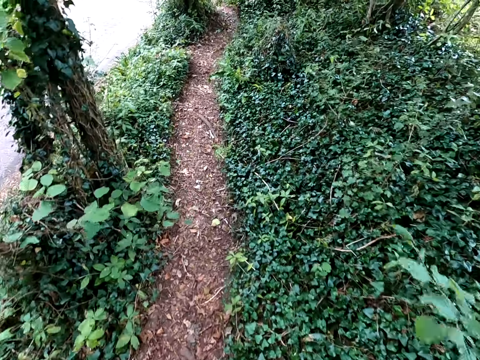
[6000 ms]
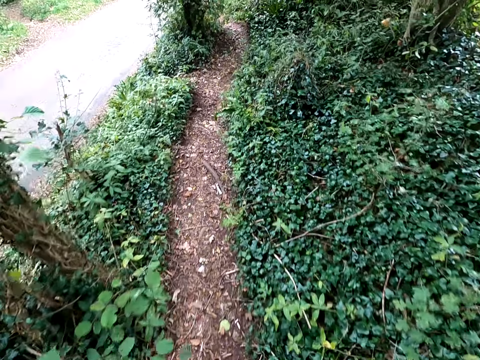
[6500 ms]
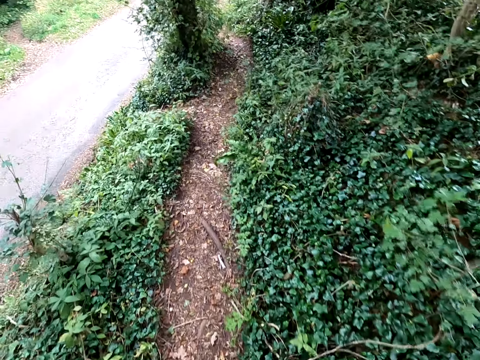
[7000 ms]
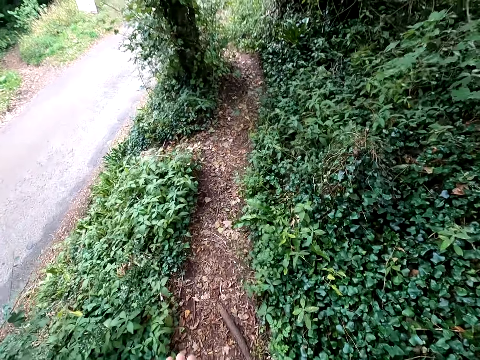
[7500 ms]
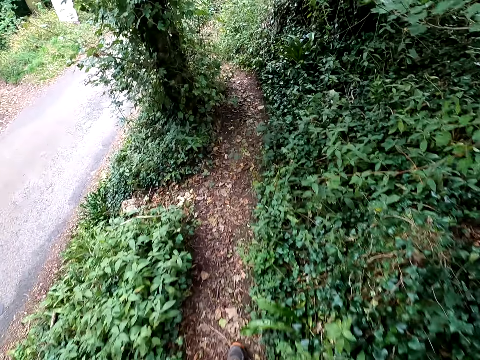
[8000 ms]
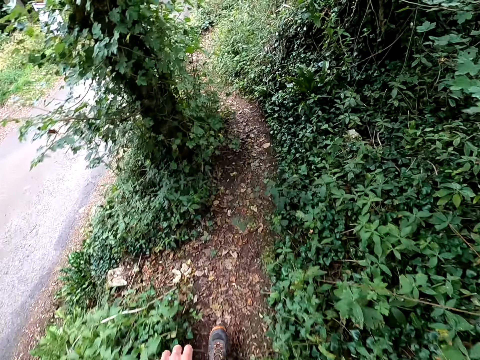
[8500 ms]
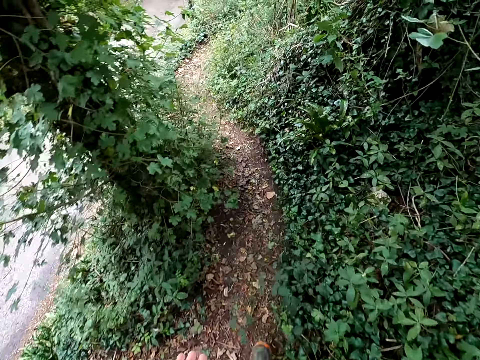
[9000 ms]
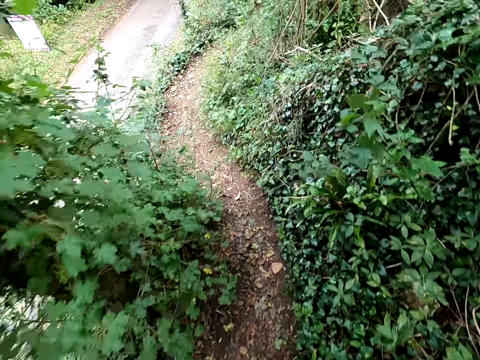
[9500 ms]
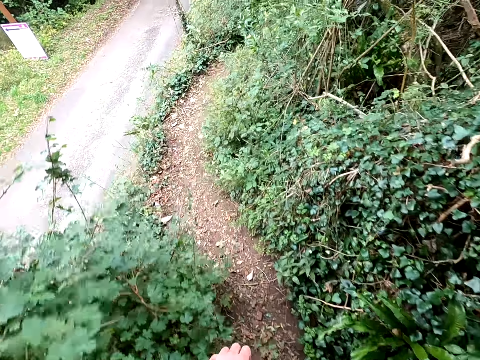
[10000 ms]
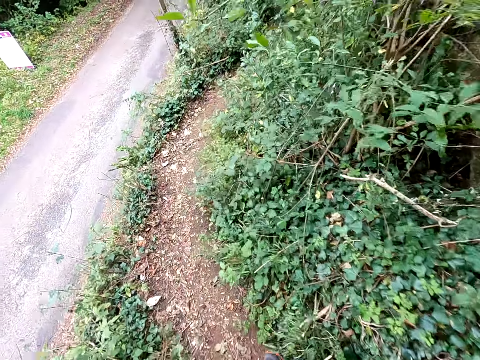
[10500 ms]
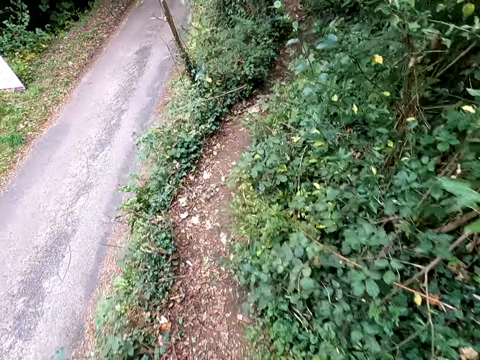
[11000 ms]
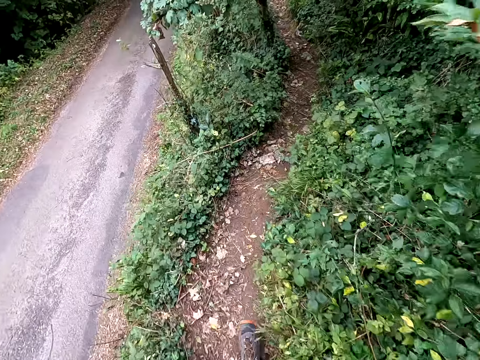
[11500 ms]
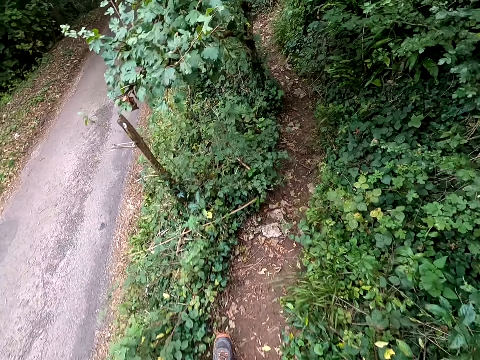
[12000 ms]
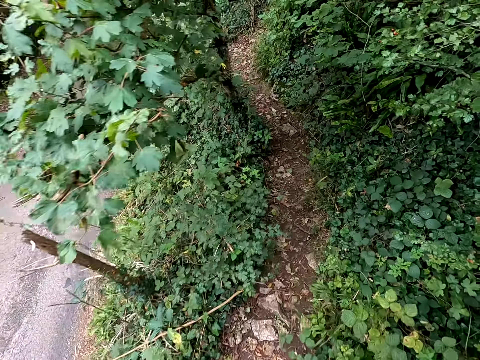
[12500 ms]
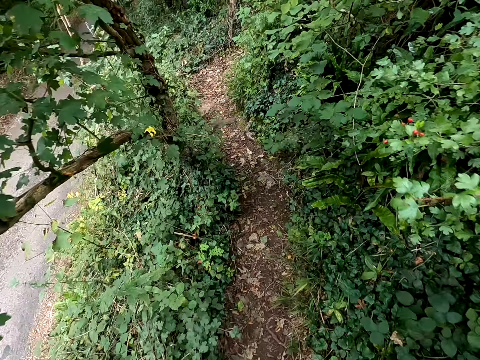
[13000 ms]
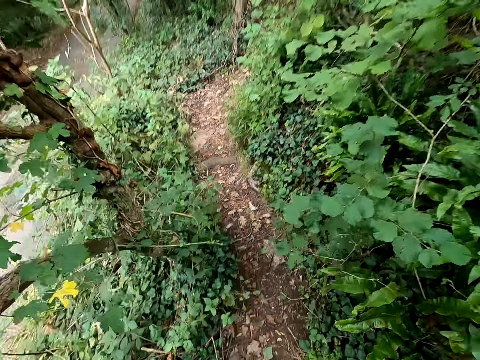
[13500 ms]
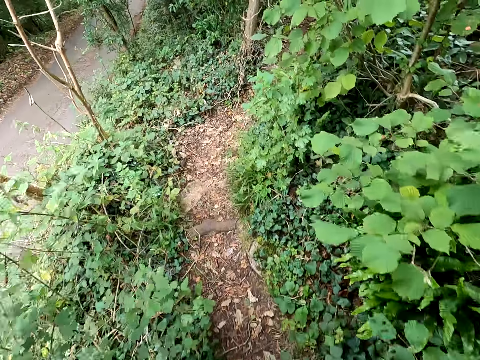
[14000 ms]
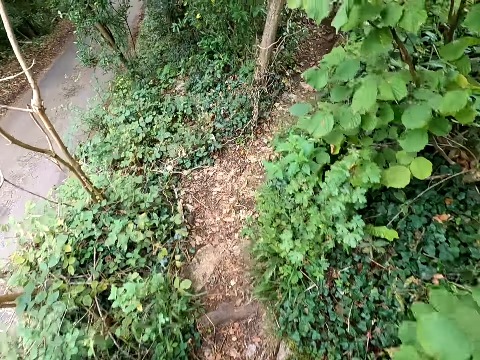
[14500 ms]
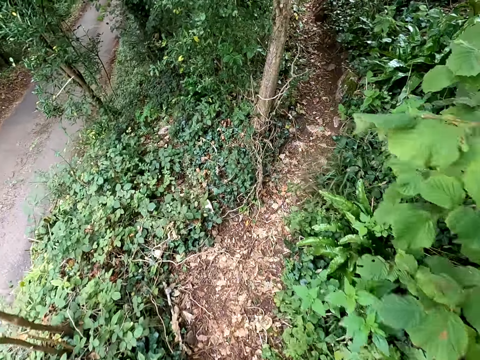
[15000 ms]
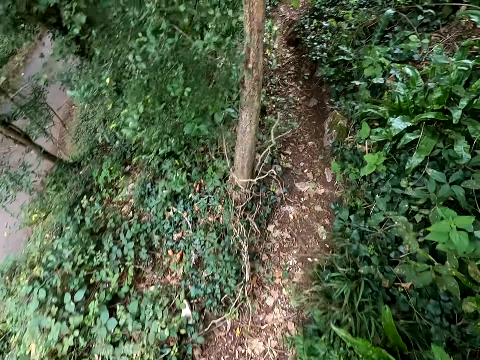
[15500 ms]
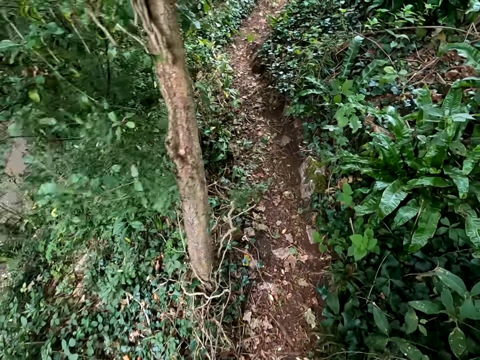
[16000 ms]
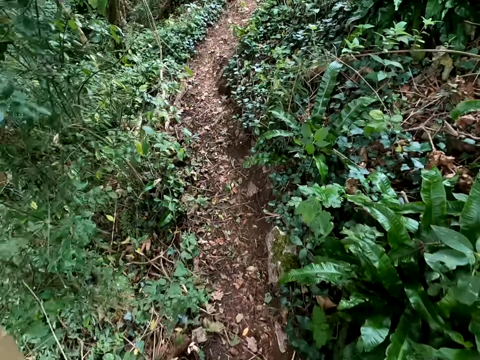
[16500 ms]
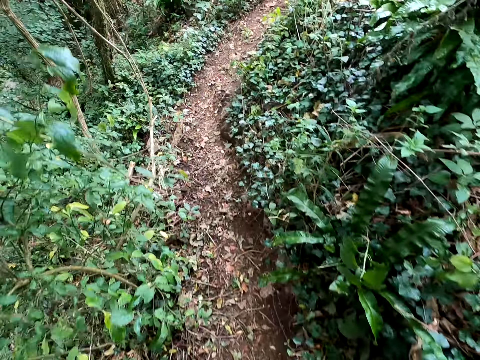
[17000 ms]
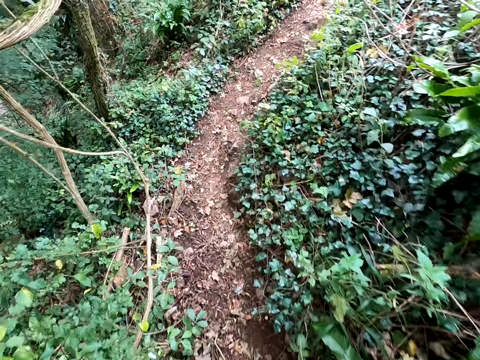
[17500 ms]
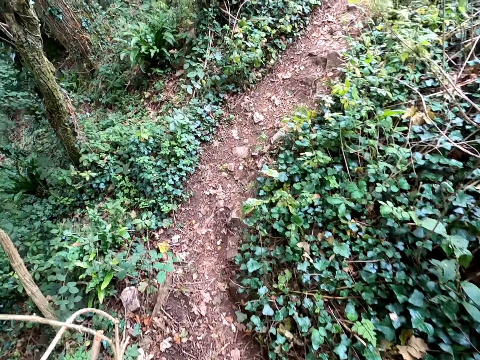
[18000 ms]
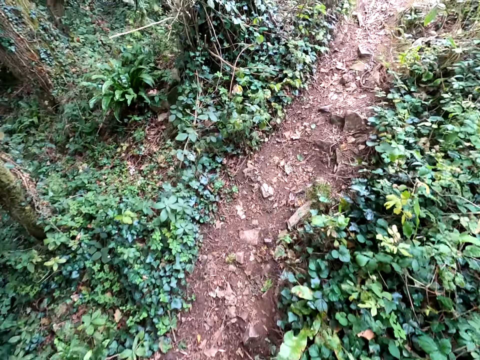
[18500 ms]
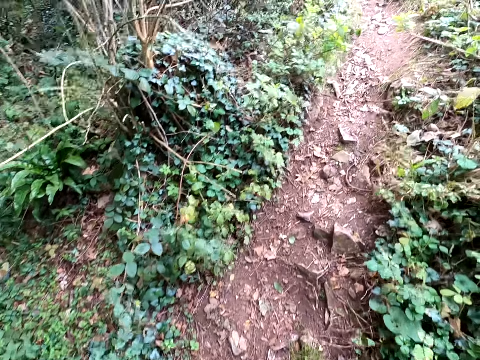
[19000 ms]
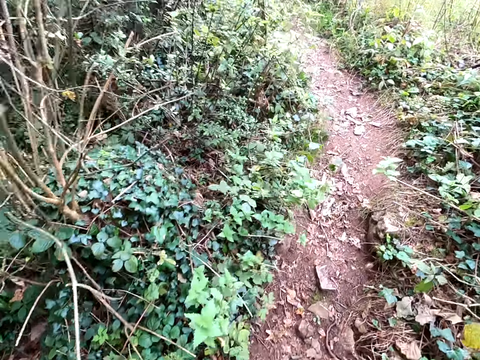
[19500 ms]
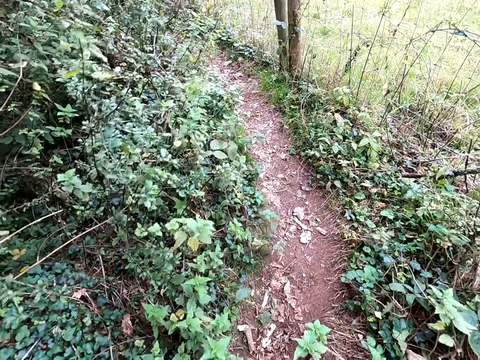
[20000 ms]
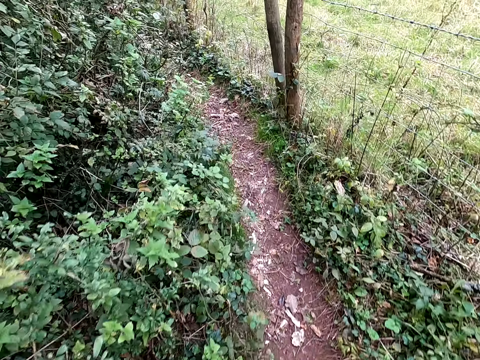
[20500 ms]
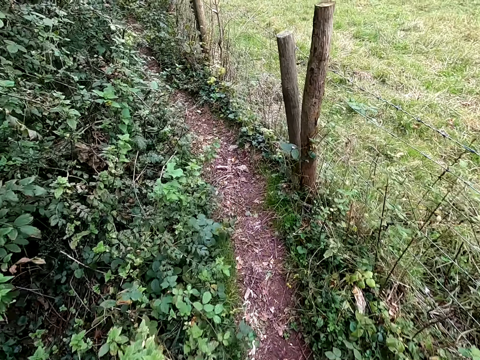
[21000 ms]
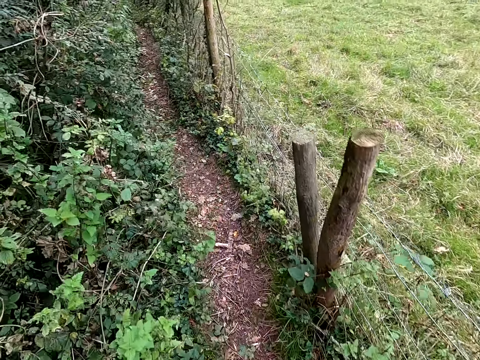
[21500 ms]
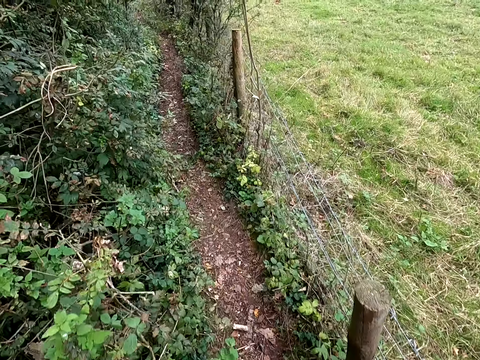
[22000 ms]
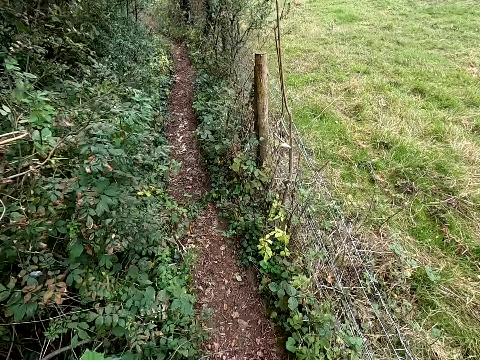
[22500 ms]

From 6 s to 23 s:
The camera wearer interacts with a man. They walk around a forest. They interact with the man. They walk around the forest.

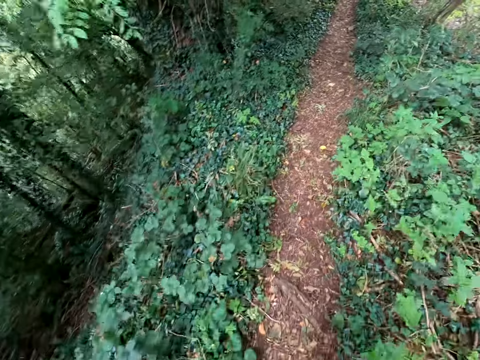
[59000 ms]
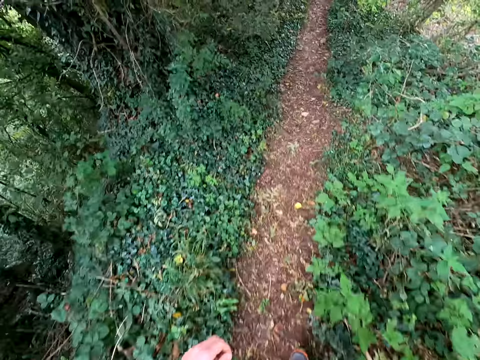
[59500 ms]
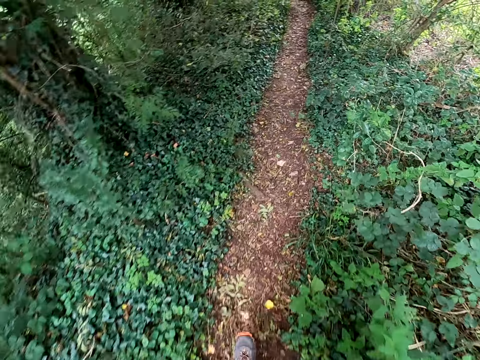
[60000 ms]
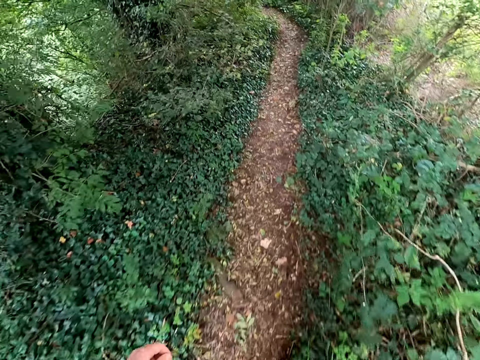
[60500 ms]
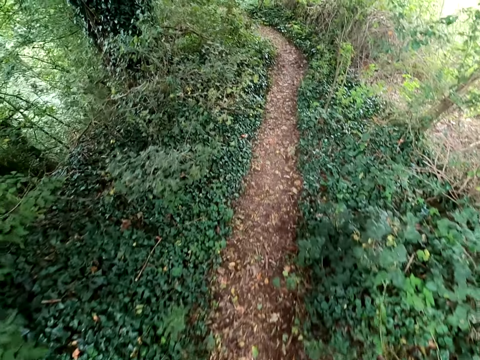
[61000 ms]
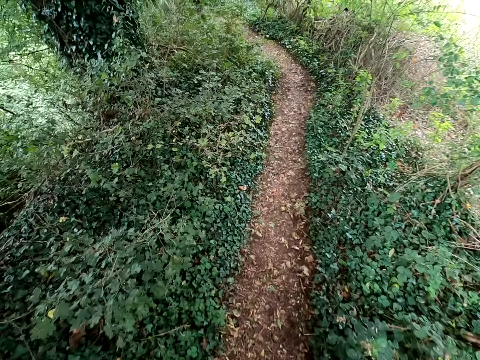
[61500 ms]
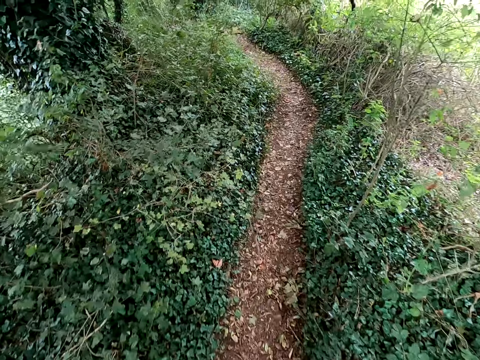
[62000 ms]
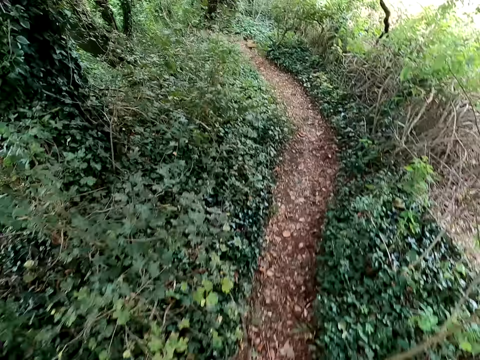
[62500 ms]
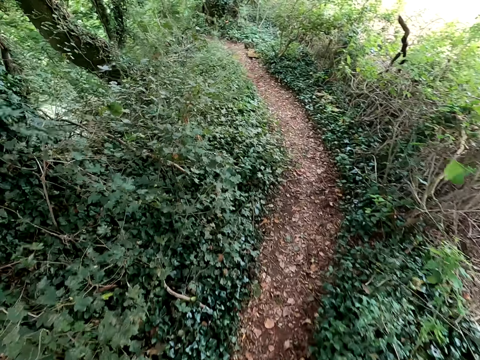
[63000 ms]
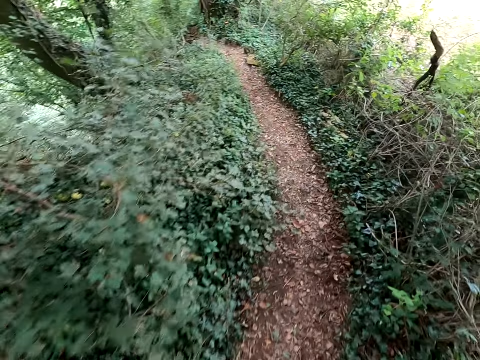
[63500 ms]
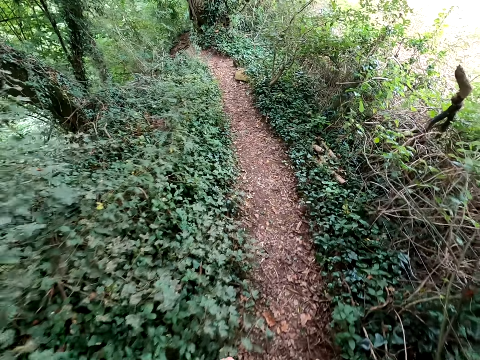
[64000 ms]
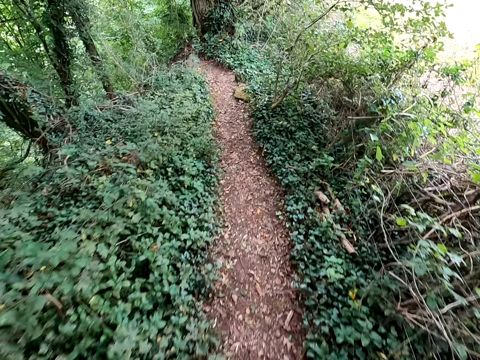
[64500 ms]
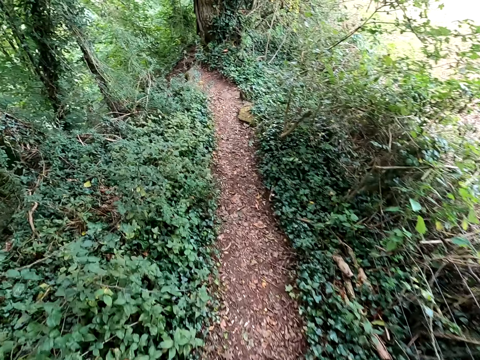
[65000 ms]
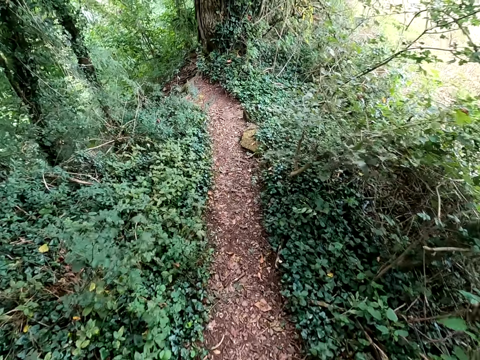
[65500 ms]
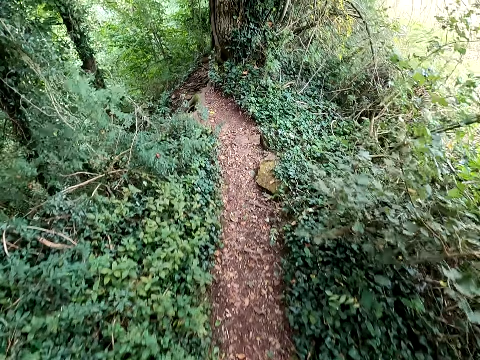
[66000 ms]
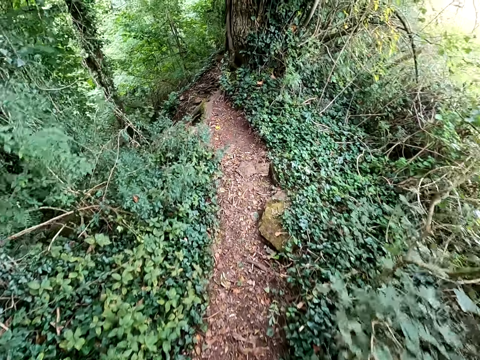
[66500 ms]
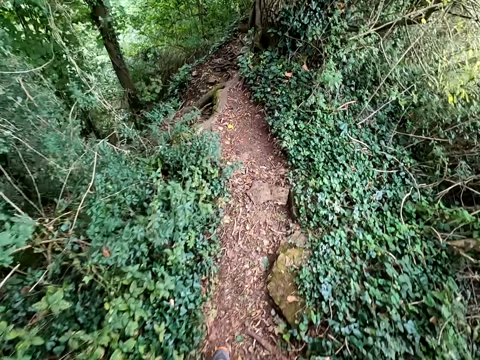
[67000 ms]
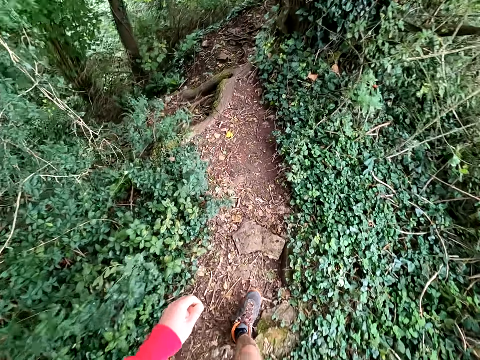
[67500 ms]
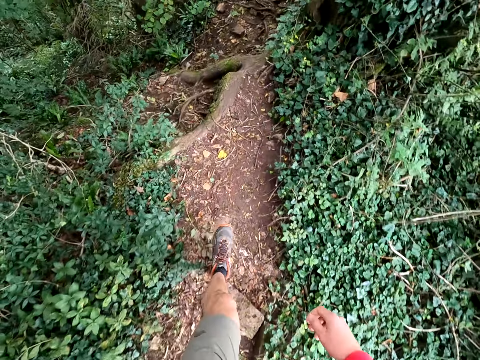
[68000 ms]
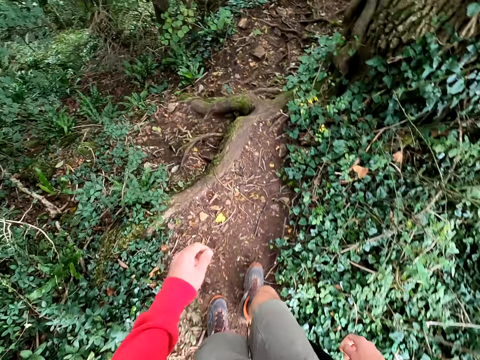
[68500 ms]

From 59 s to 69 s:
The camera wearer interacts with a man. They walk around a forest. They move their hands.
